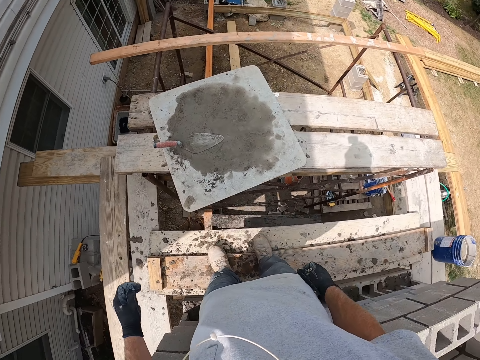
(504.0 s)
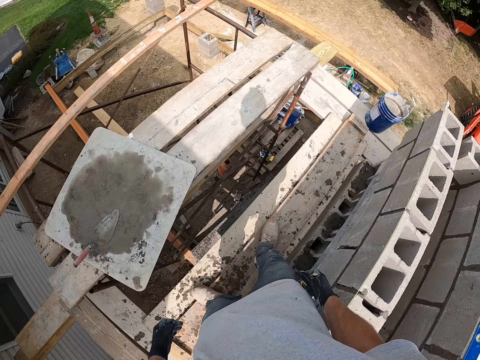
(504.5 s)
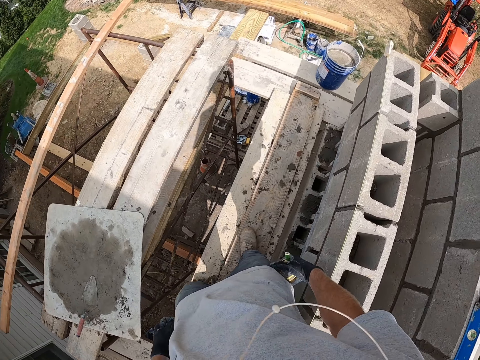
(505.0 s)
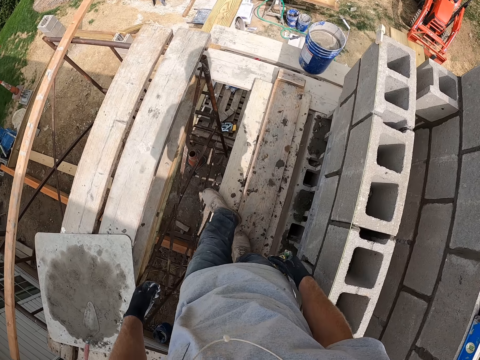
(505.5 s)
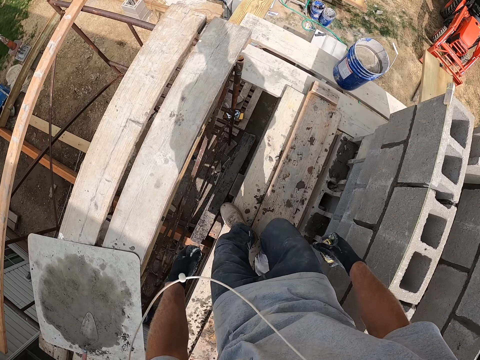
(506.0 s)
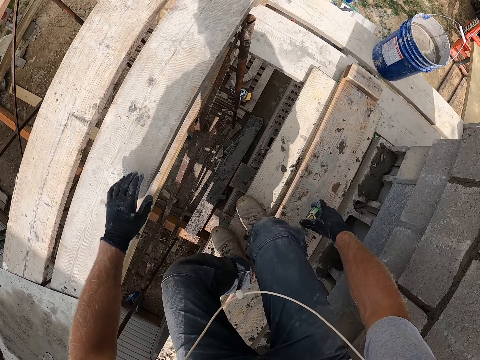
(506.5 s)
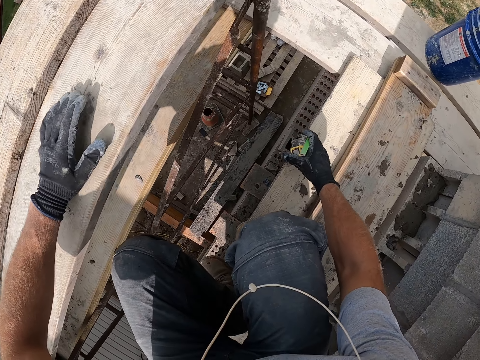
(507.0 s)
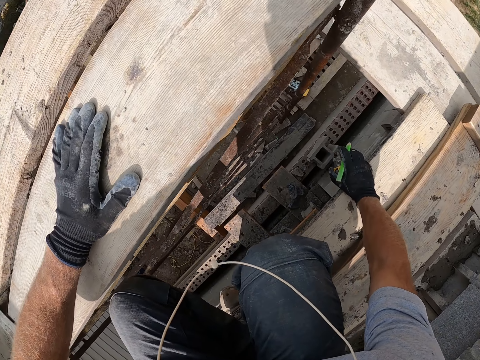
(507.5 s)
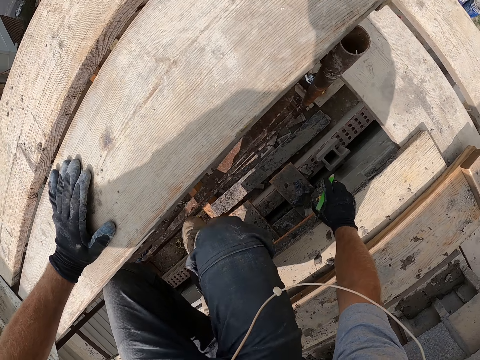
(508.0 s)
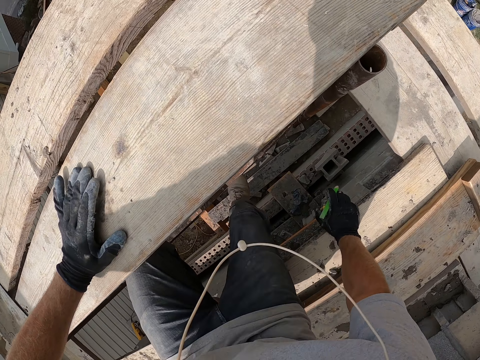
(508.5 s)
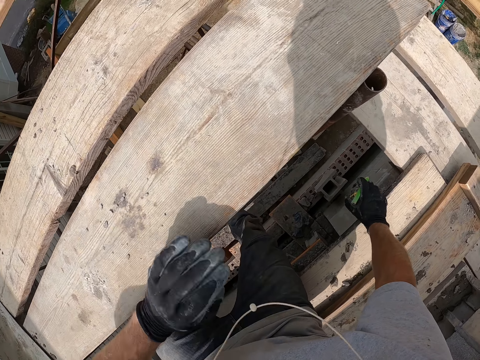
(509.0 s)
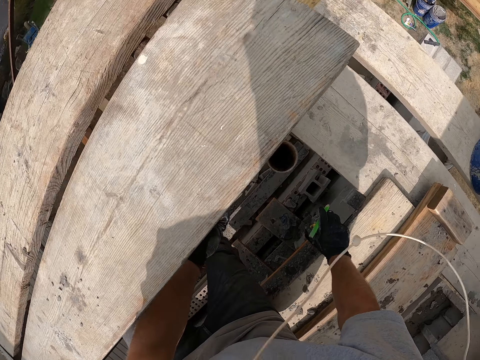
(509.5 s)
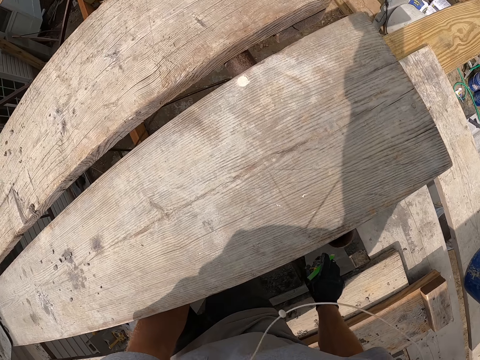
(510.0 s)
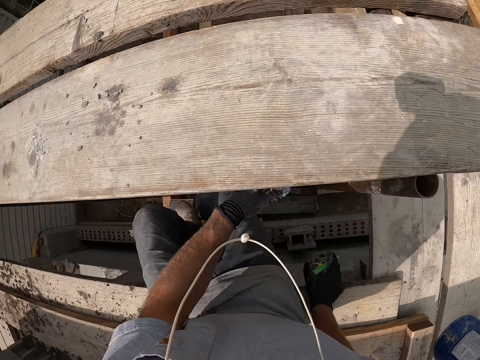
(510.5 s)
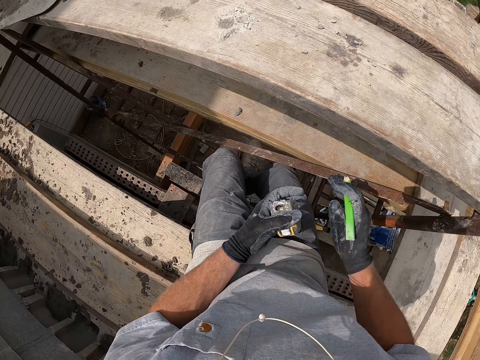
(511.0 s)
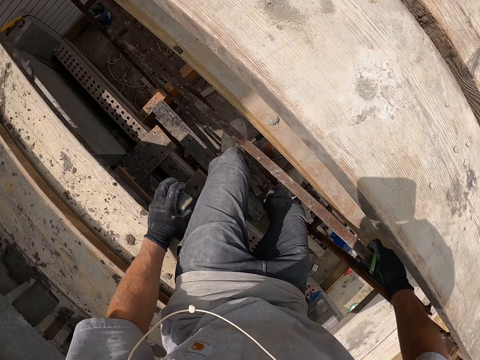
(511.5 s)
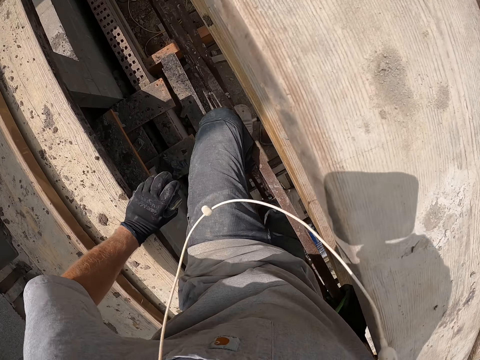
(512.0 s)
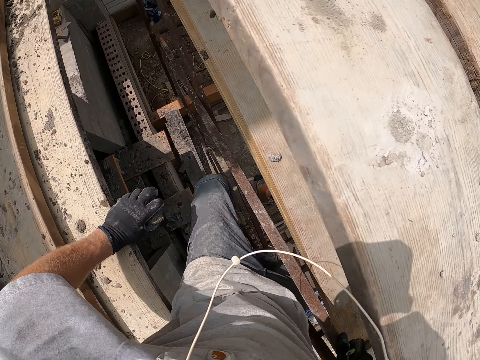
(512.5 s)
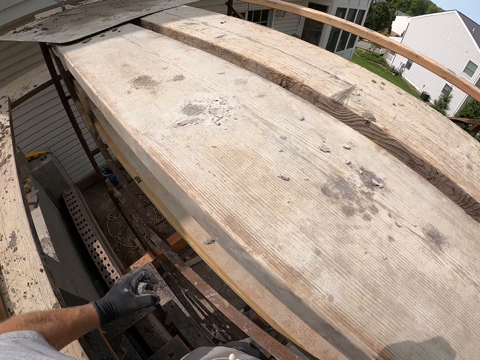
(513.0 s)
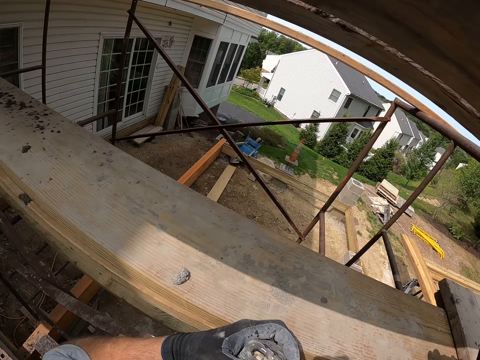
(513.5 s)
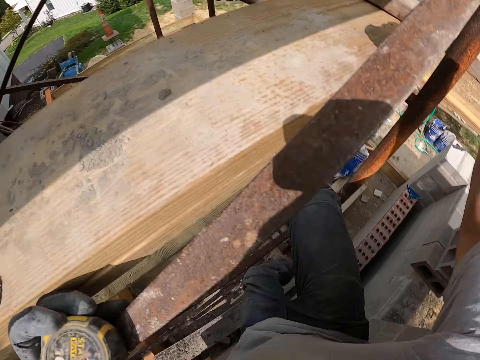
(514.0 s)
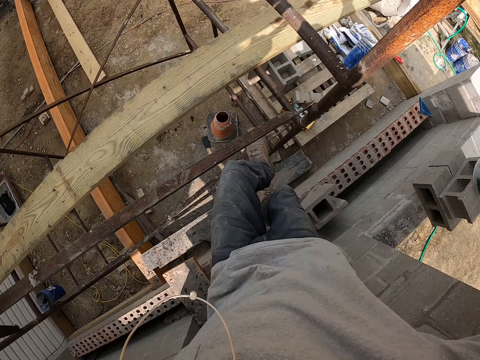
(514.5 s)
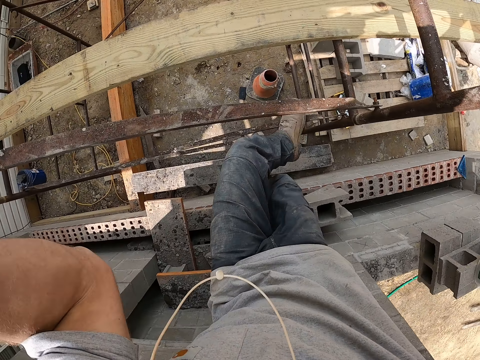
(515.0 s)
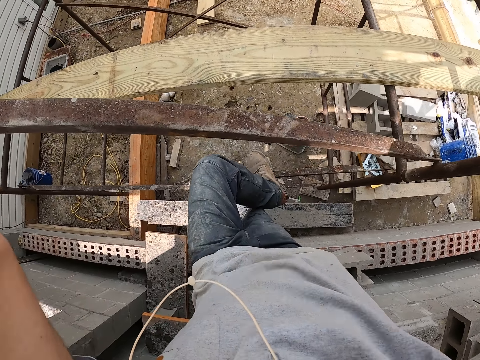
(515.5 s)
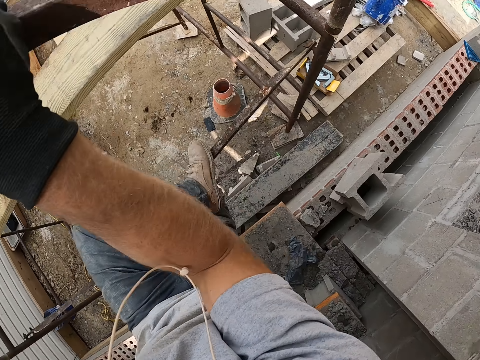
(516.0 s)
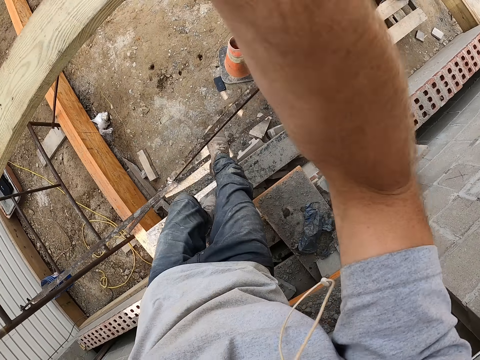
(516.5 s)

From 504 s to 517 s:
The camera wearer walks on the scaffold. They climb down on the building site. They sit on the scaffold. They drop down from the scaffold.

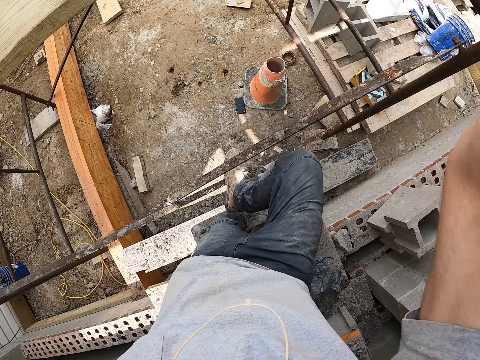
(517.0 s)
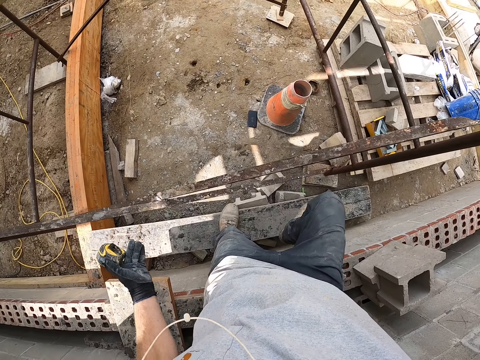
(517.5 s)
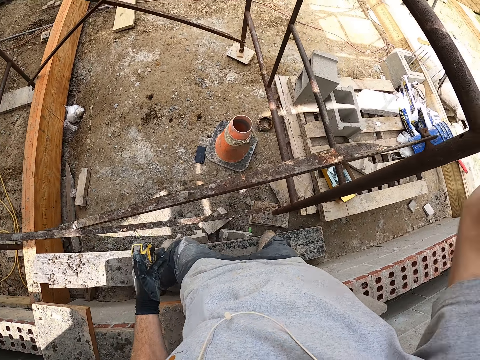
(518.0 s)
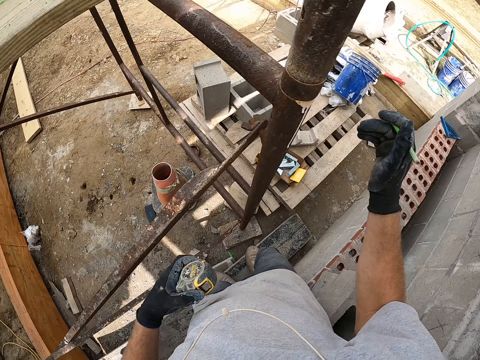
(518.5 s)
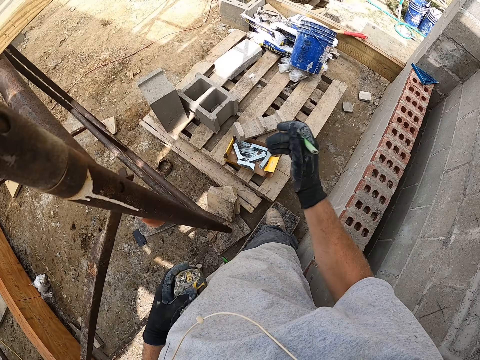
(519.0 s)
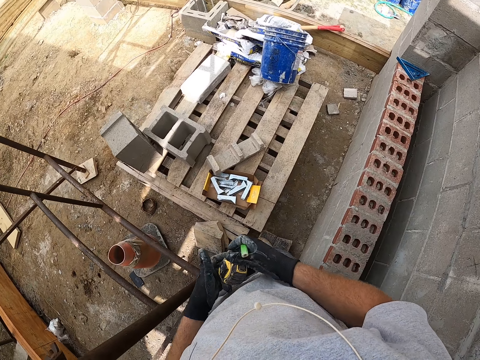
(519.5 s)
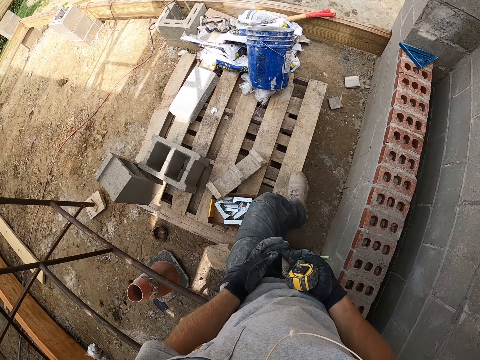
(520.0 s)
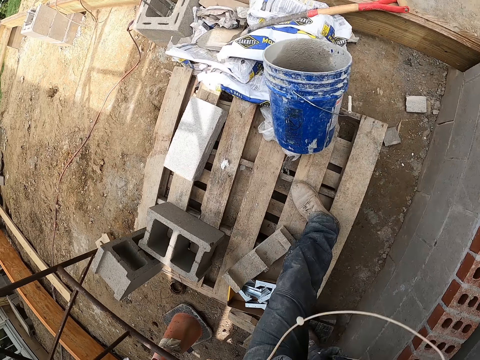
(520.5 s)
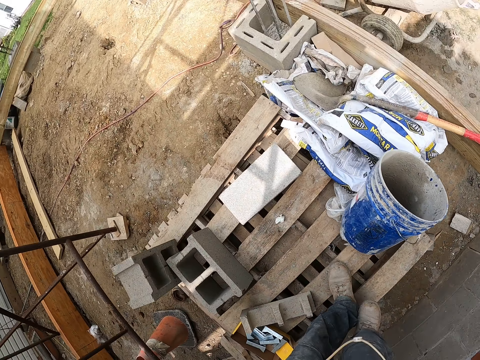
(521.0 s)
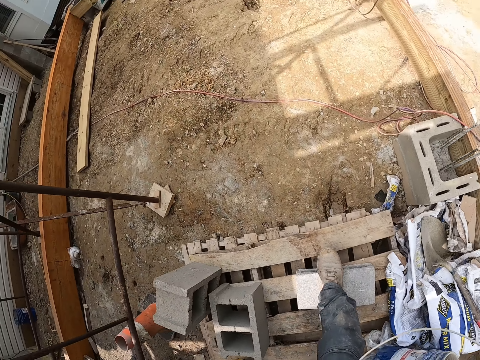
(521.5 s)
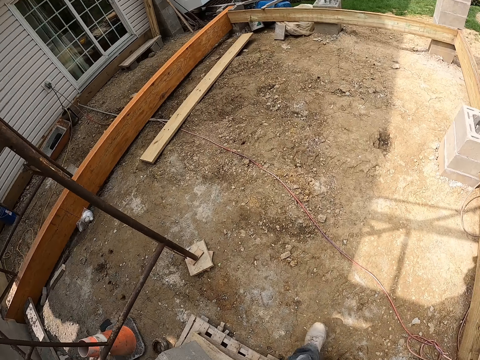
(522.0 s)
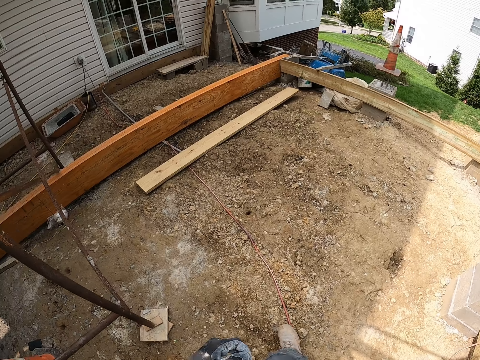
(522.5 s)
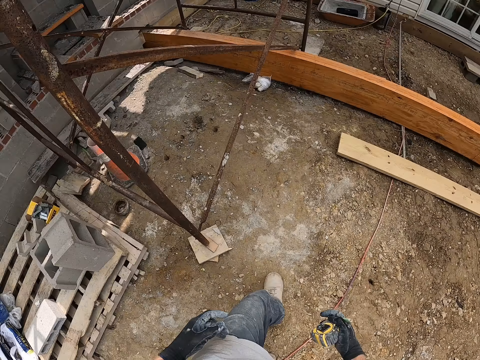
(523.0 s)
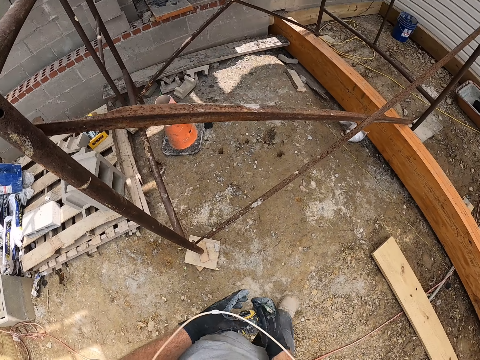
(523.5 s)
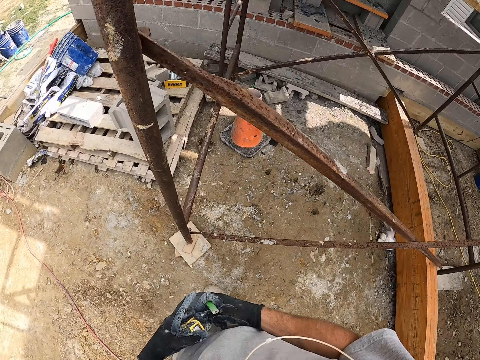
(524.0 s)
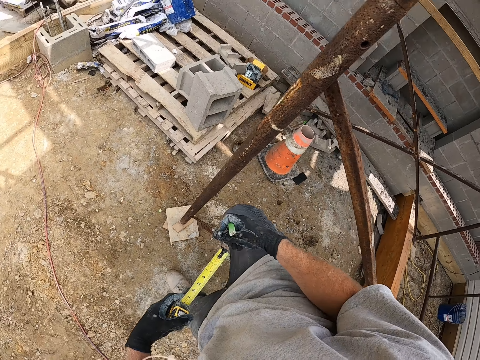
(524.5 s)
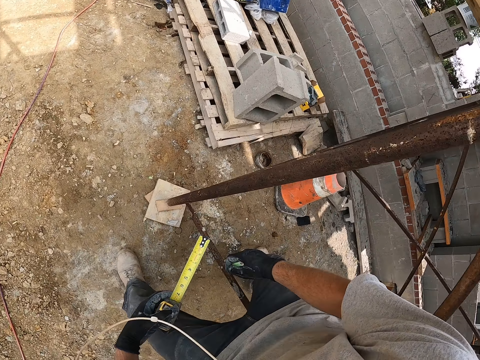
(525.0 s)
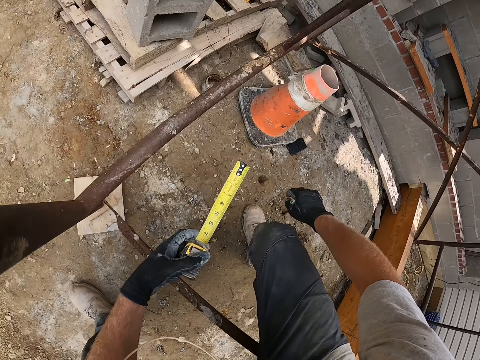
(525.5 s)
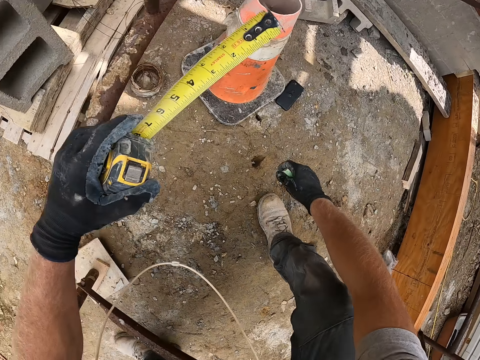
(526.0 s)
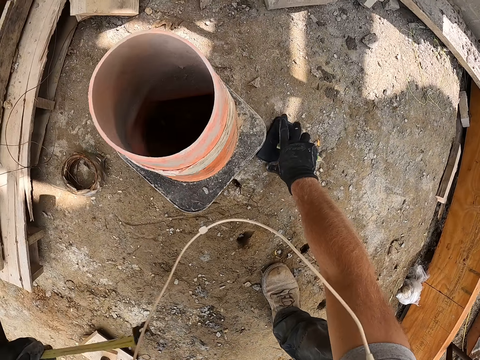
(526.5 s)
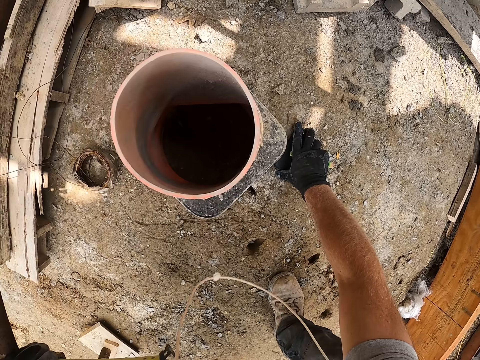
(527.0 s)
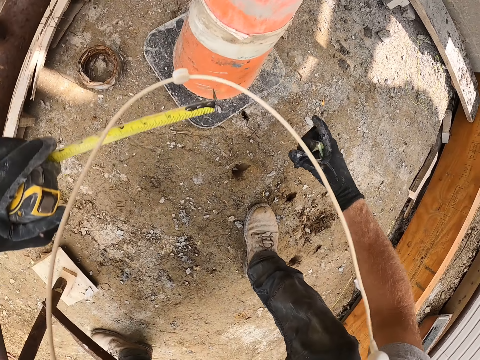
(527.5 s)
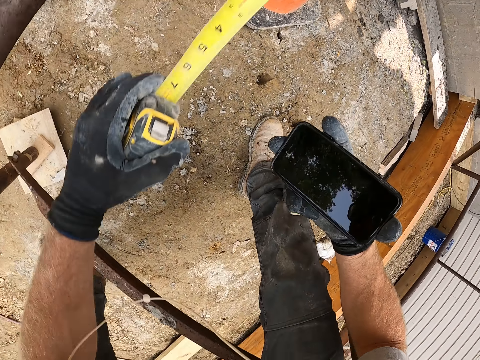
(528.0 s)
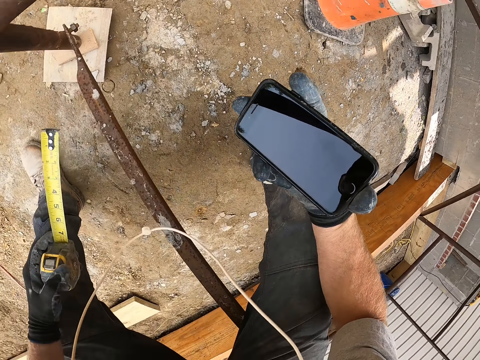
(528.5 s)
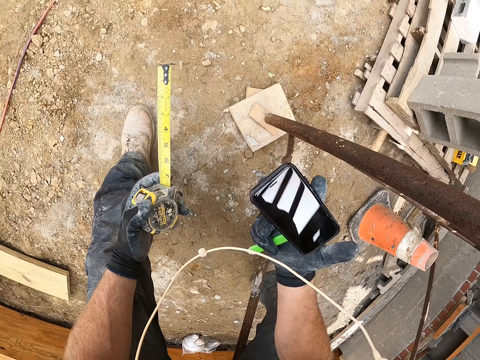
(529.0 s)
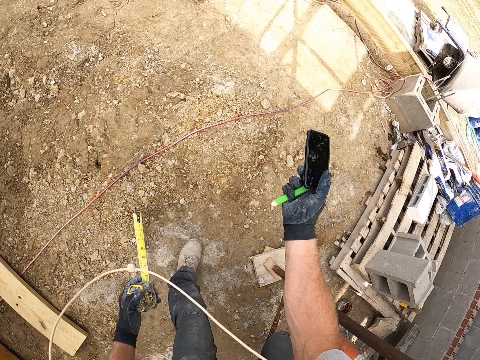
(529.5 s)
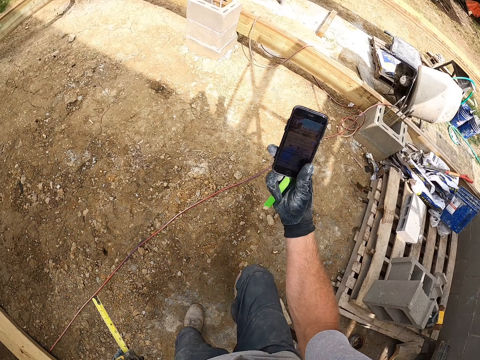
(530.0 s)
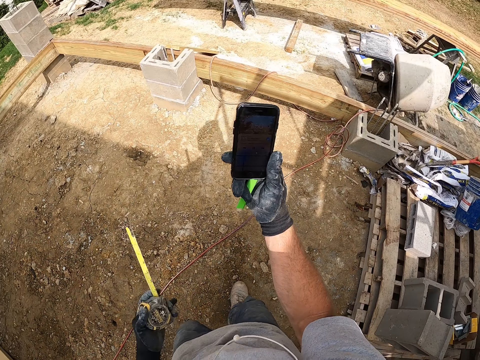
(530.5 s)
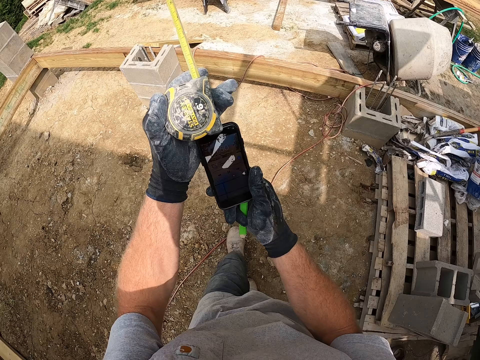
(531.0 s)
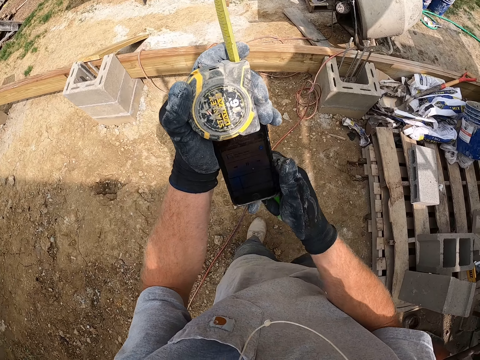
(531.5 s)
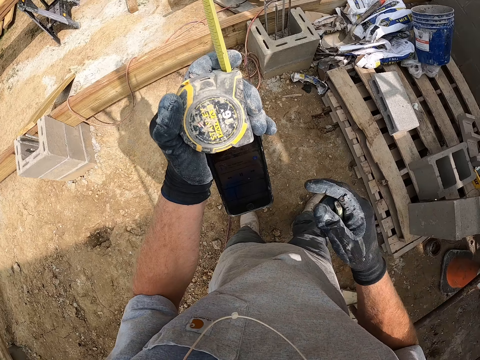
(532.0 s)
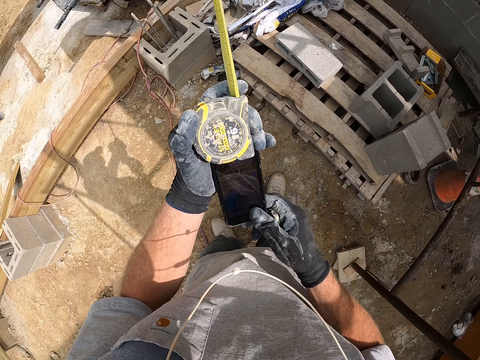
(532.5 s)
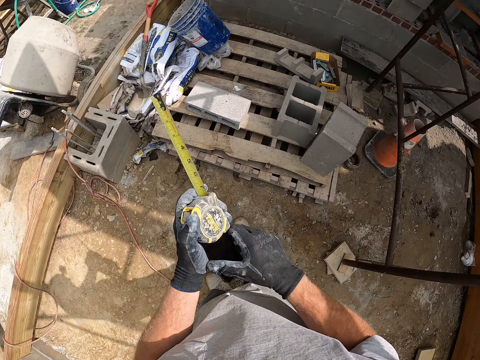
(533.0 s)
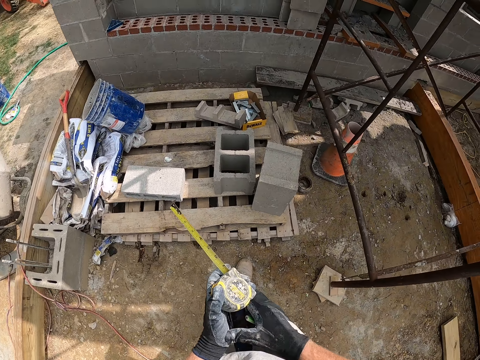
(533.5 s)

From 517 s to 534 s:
The camera wearer walks on the ground. She picks up her phone on the ground. She operates her phone. She holds the phone with her hands.
